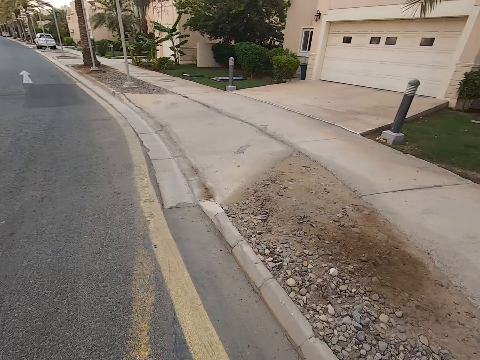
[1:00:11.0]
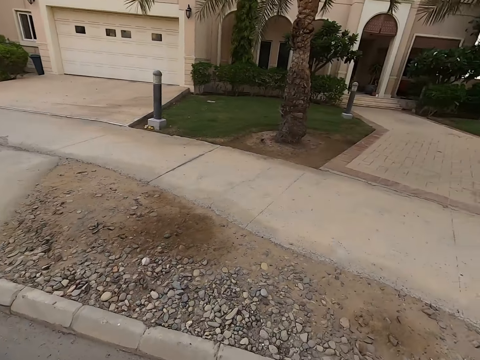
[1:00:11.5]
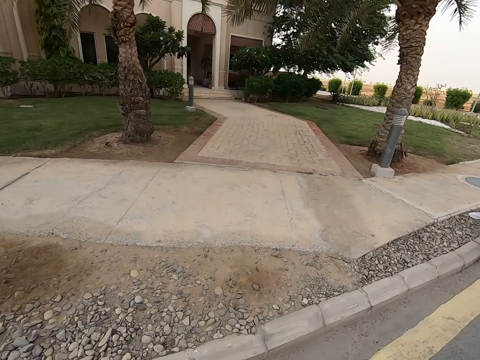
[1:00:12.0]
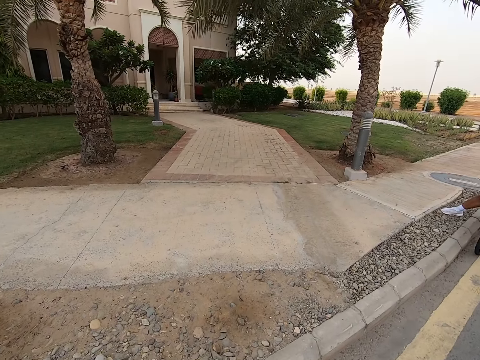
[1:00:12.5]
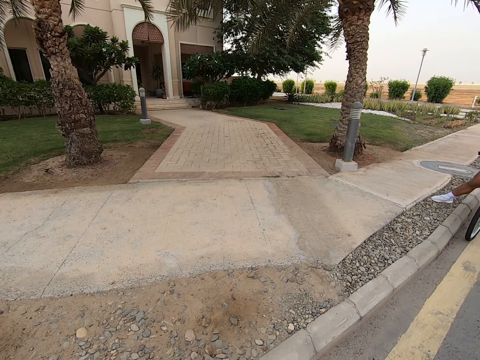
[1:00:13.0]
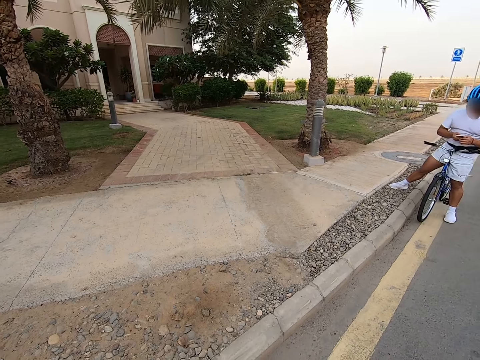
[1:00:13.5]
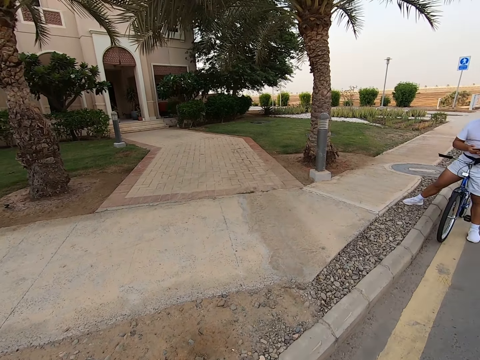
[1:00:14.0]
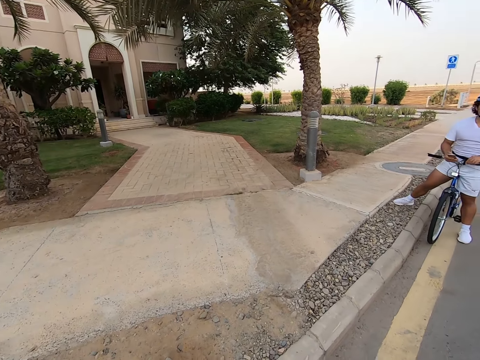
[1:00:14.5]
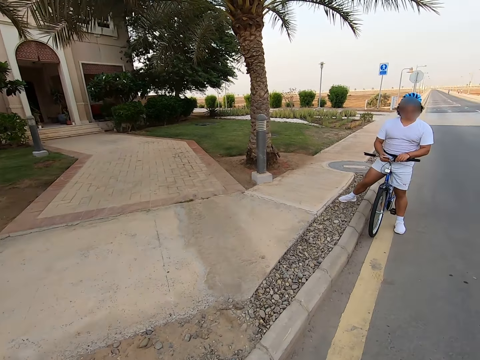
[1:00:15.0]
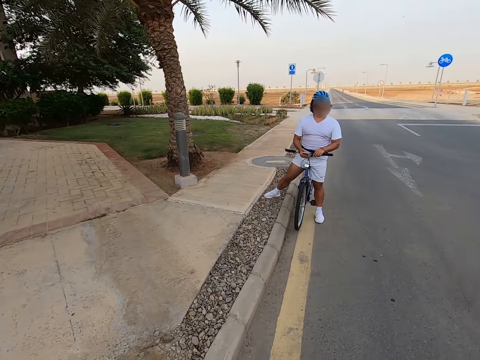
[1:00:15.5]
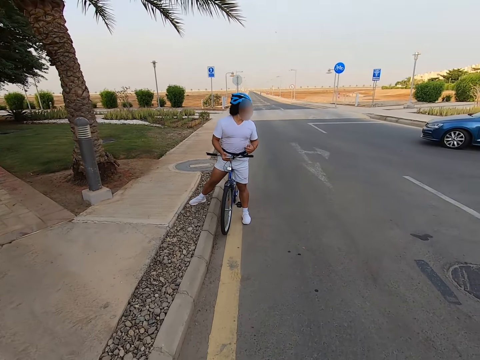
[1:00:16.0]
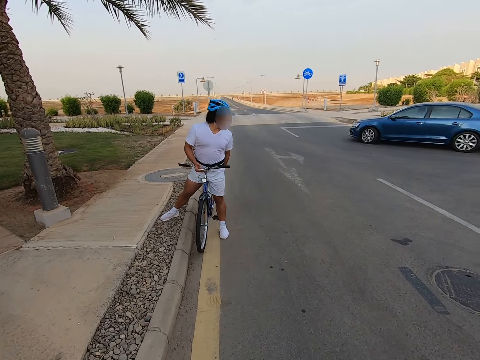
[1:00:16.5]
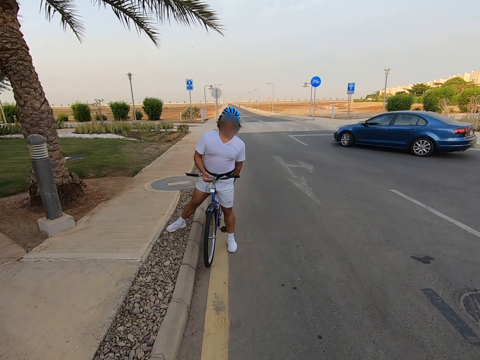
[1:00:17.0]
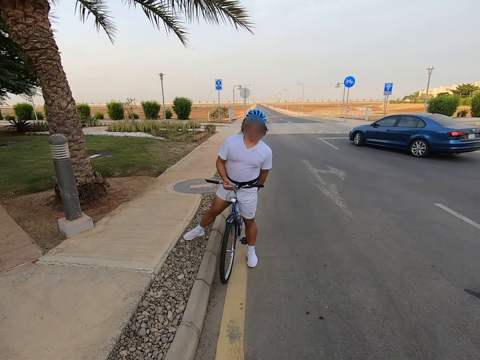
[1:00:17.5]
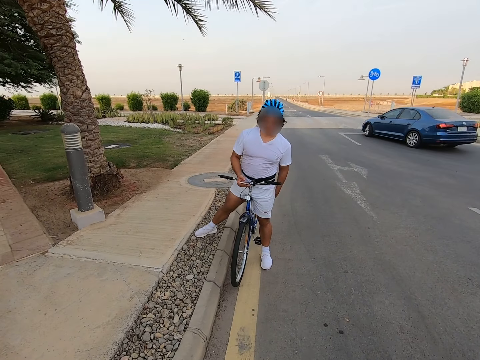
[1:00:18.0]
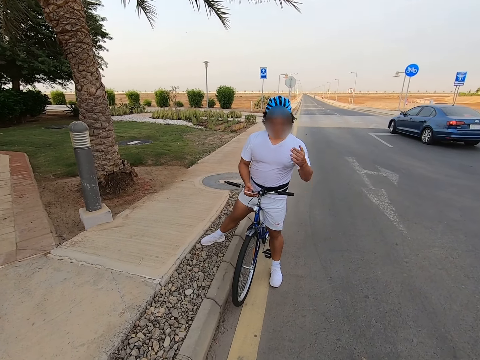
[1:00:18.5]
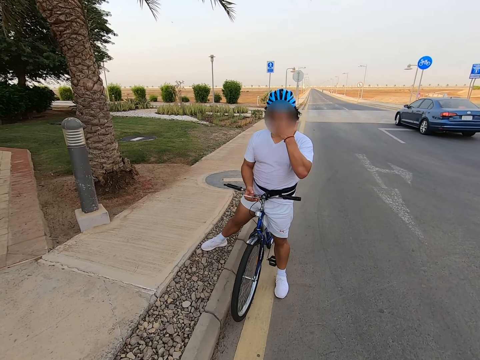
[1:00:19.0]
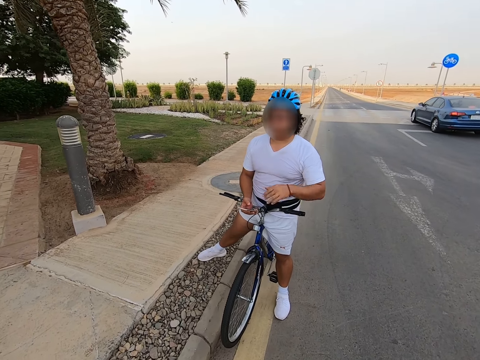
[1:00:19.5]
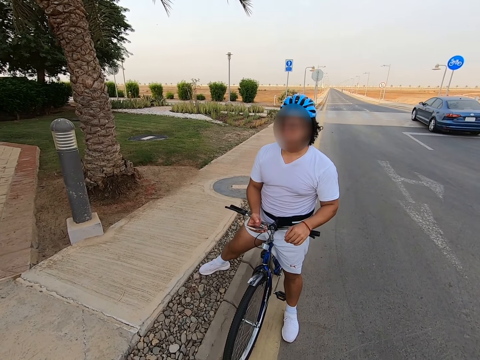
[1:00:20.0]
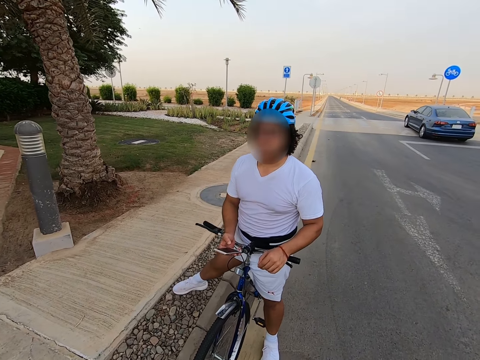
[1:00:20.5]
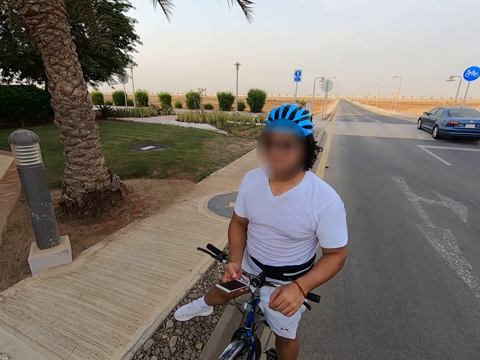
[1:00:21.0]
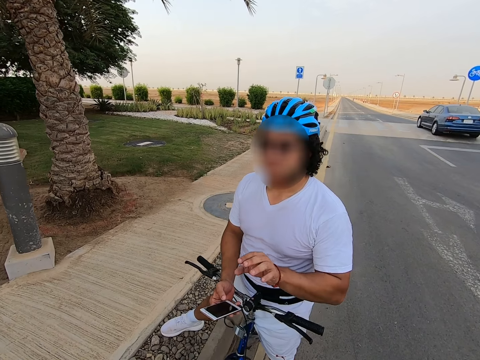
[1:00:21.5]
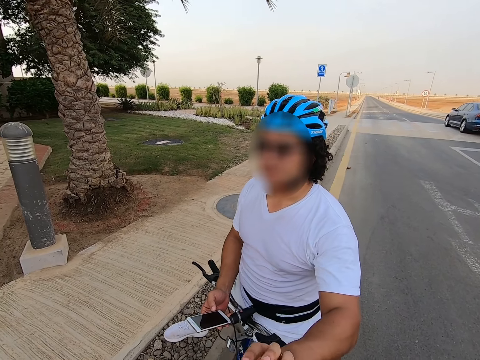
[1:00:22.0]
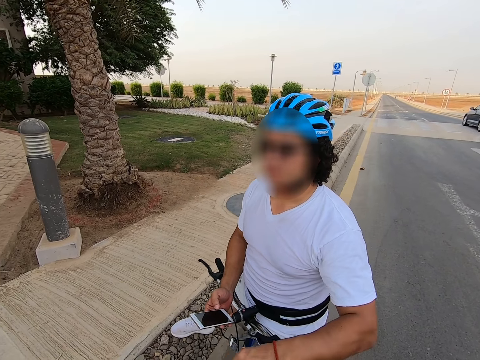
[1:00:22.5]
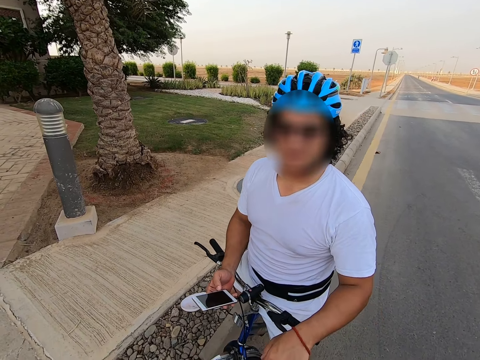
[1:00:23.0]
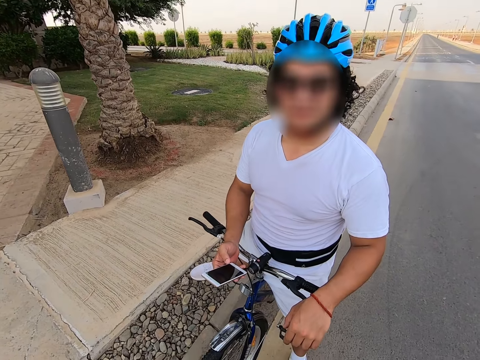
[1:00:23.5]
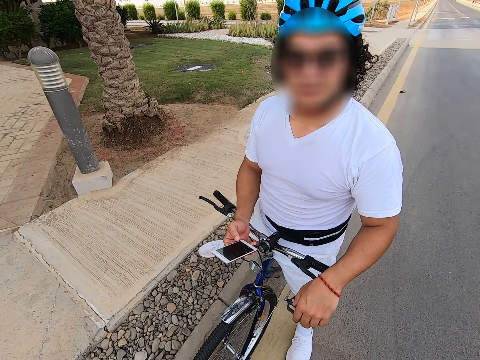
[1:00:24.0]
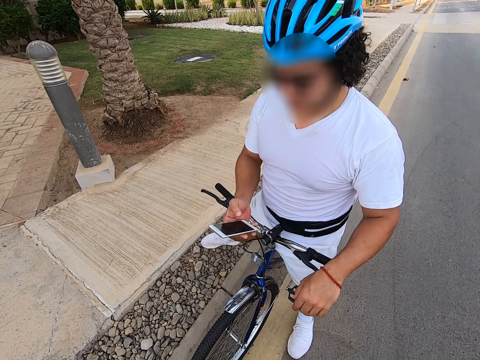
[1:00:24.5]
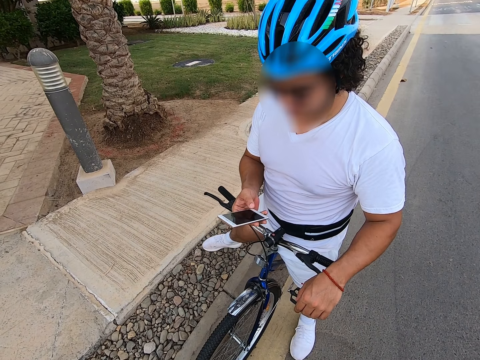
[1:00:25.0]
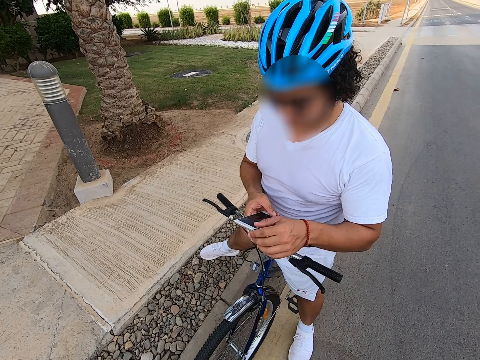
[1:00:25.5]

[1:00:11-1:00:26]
The camera wearer looks at a lady. A man holds the phone.

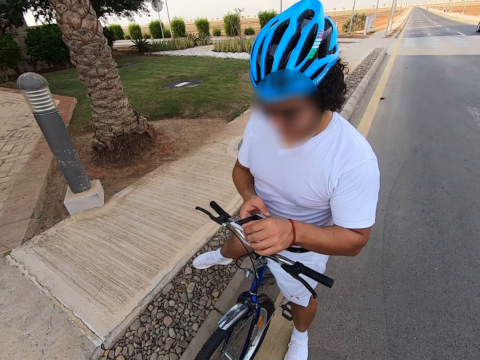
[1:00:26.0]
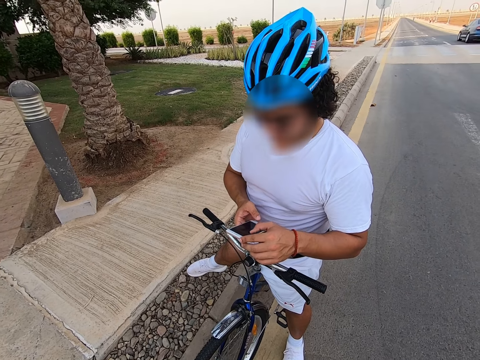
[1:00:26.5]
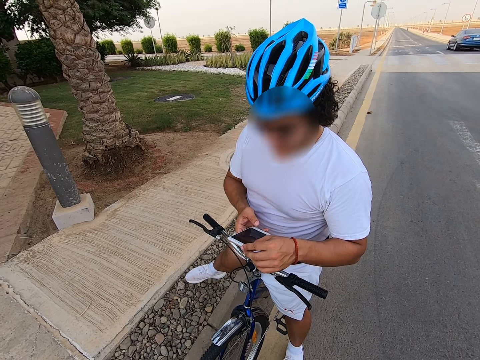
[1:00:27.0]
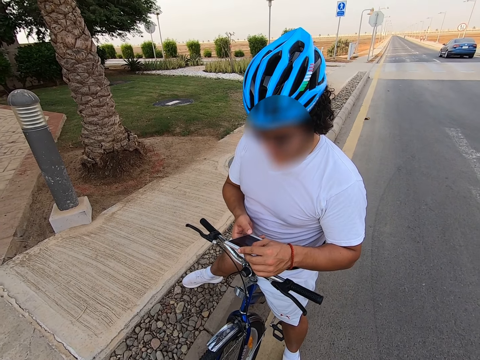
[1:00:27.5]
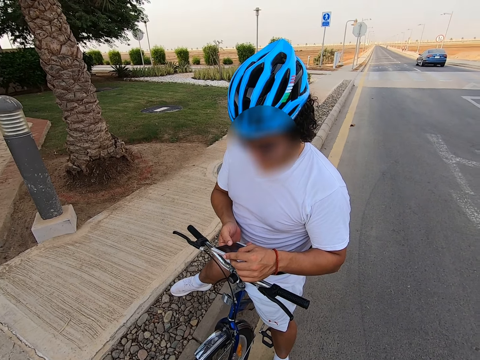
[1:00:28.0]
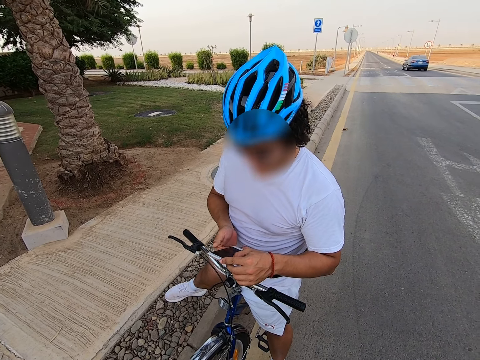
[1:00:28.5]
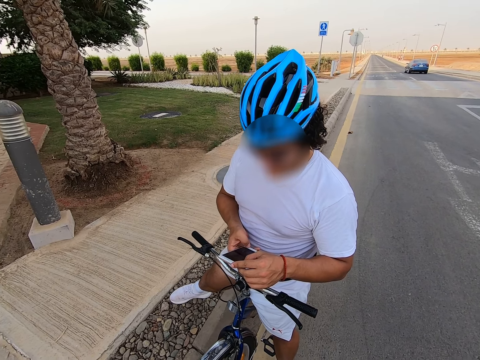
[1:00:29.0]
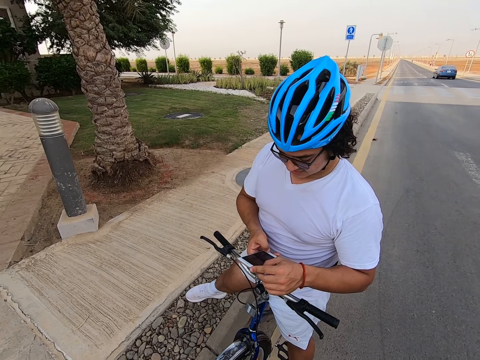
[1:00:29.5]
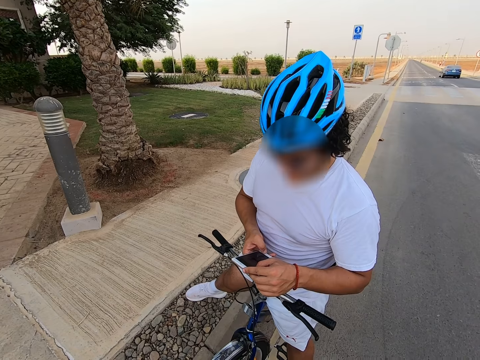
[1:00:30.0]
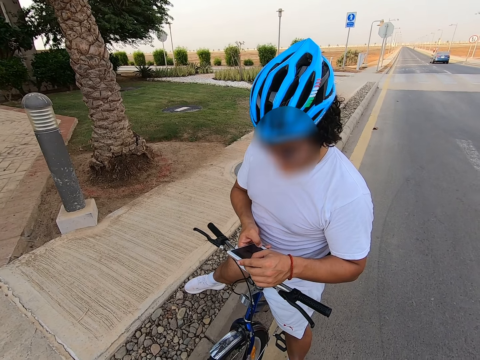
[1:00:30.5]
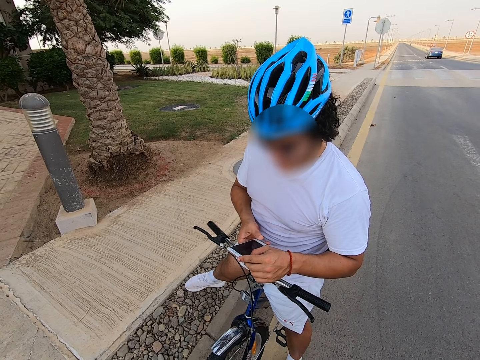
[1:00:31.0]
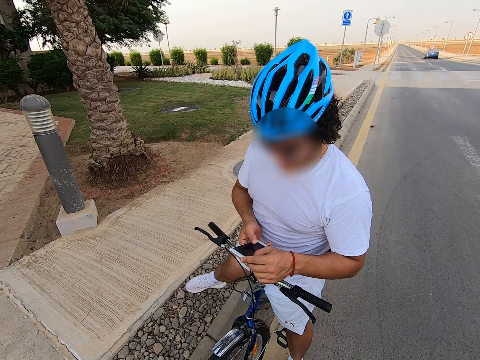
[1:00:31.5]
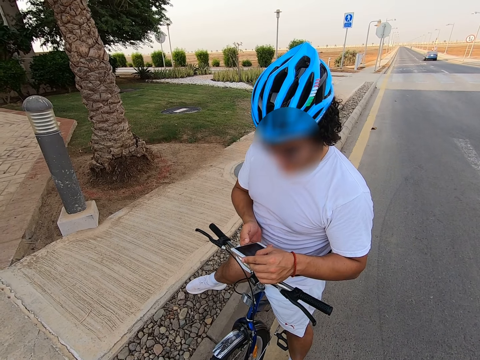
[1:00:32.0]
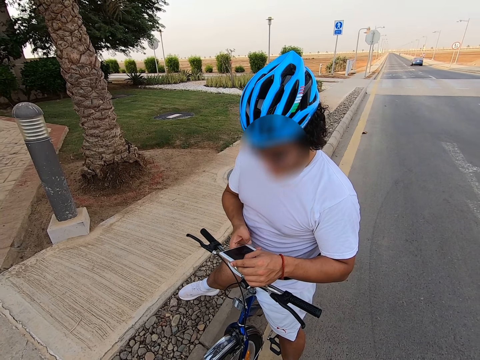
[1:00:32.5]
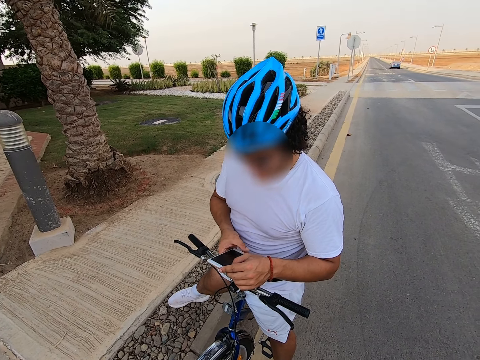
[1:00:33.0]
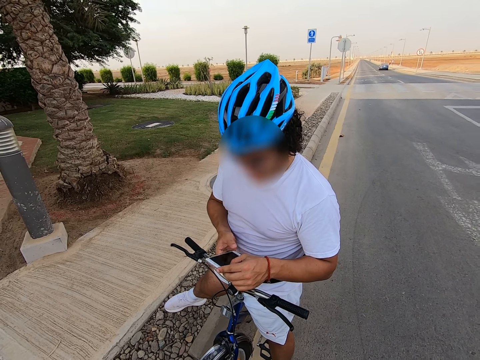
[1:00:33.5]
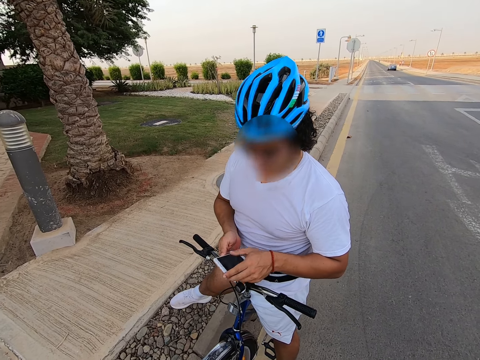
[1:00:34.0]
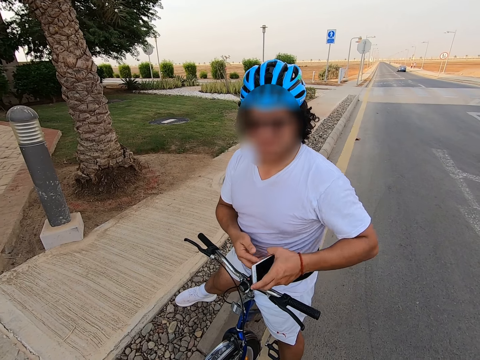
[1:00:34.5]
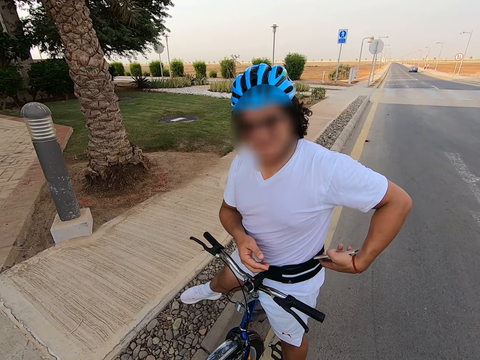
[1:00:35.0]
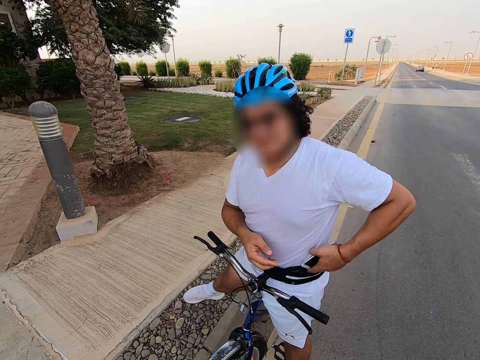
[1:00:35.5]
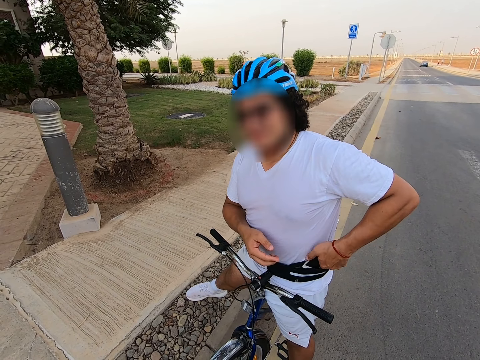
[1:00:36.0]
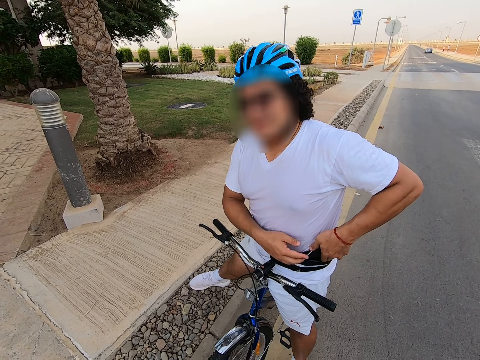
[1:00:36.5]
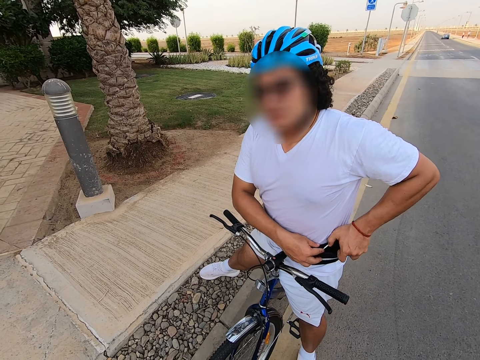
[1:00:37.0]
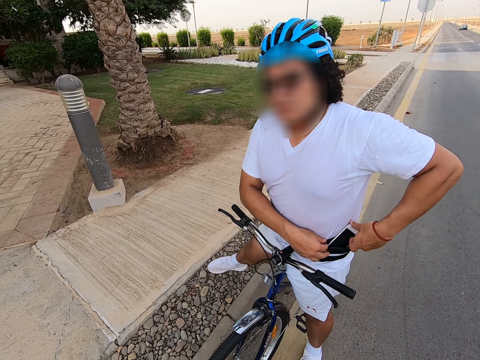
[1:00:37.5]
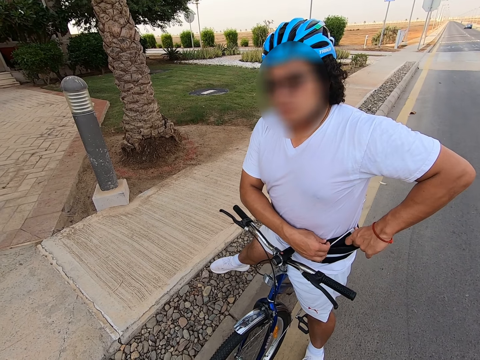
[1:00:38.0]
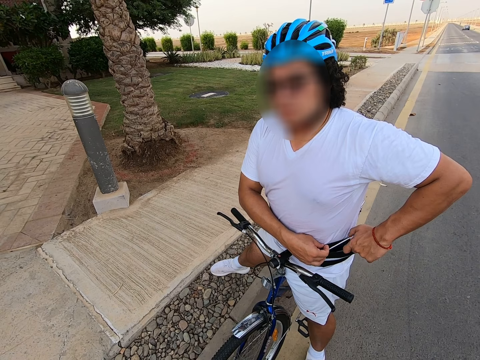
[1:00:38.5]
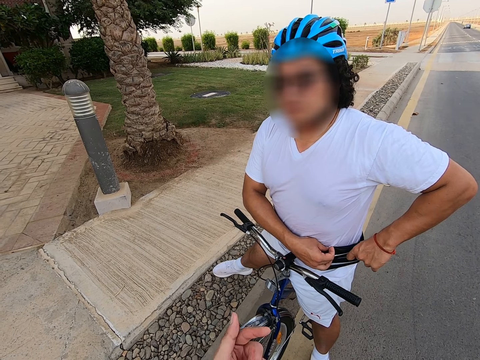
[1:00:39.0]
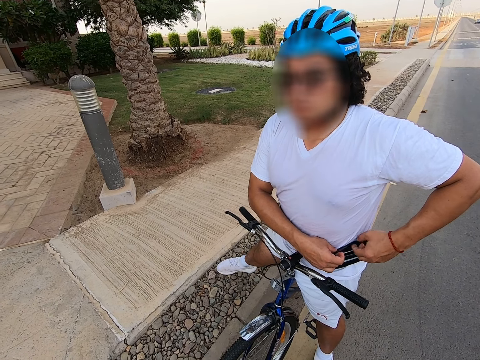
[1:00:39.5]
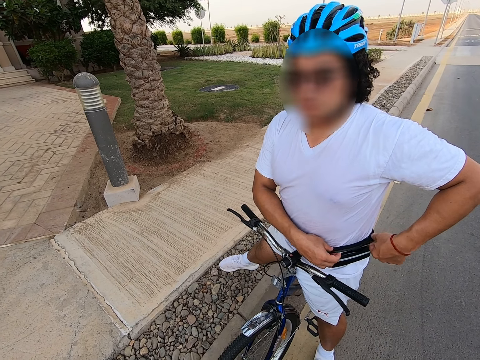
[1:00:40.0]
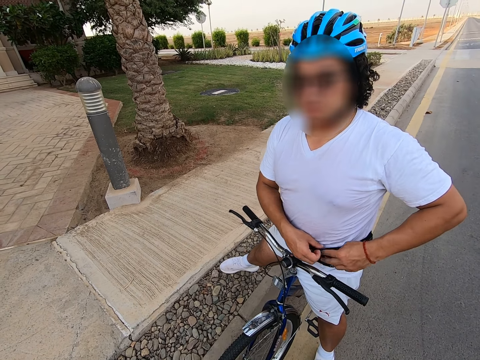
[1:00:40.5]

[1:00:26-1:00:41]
A man puts the phone in the pocket.
